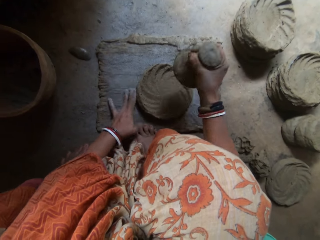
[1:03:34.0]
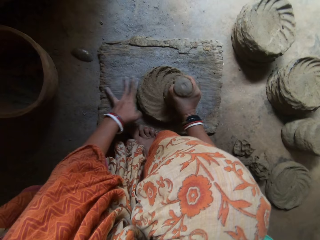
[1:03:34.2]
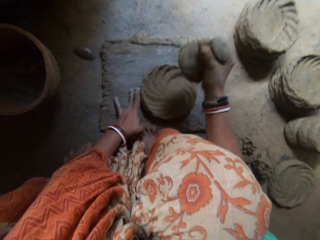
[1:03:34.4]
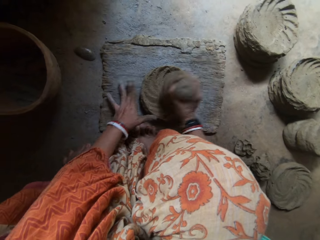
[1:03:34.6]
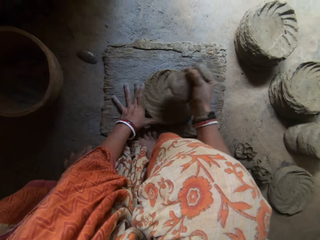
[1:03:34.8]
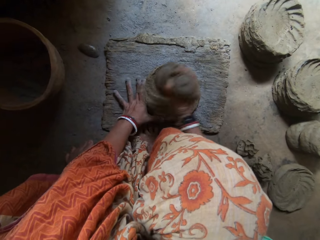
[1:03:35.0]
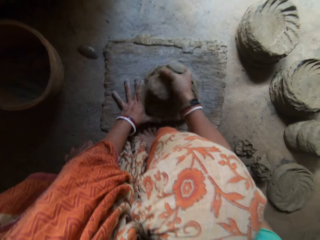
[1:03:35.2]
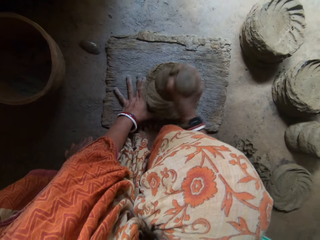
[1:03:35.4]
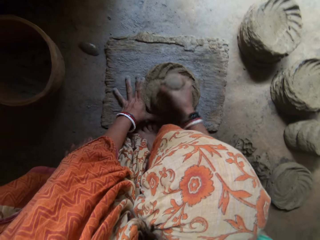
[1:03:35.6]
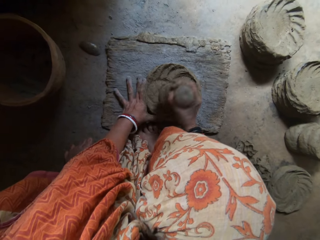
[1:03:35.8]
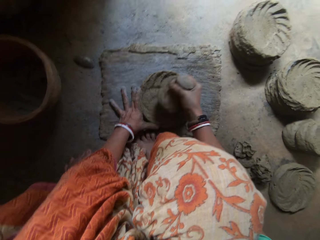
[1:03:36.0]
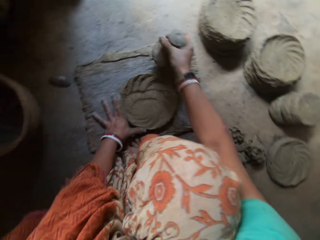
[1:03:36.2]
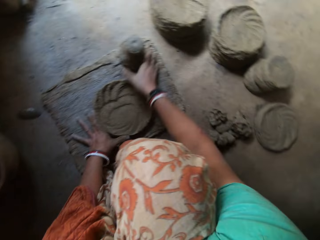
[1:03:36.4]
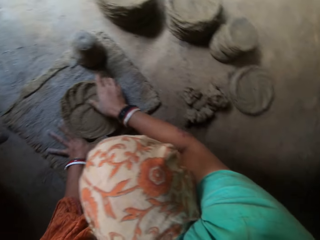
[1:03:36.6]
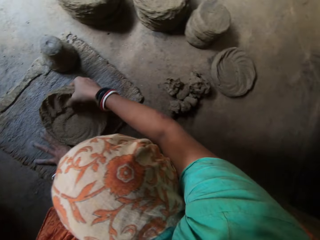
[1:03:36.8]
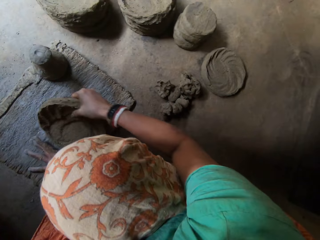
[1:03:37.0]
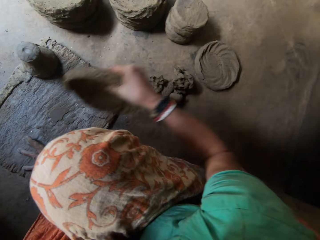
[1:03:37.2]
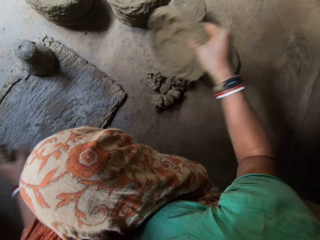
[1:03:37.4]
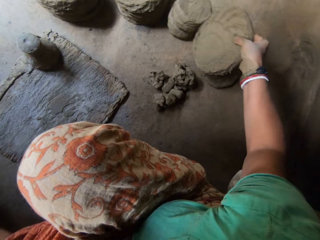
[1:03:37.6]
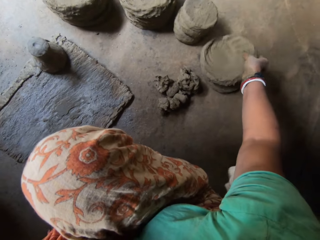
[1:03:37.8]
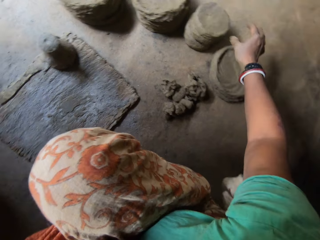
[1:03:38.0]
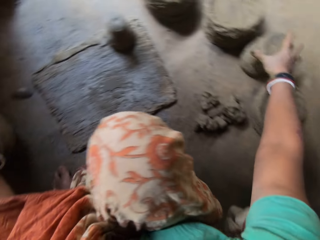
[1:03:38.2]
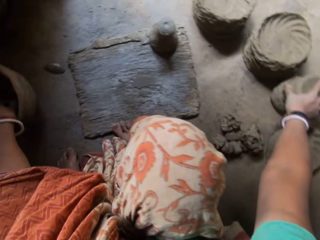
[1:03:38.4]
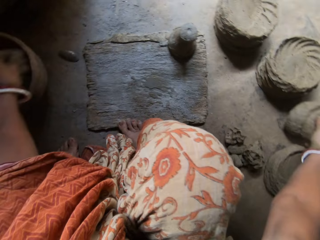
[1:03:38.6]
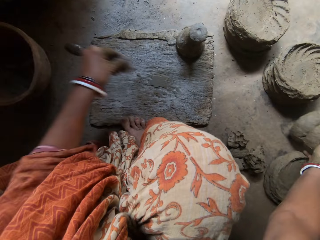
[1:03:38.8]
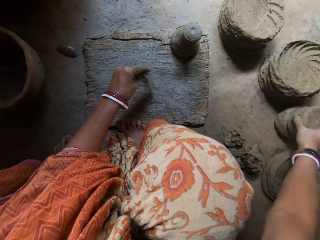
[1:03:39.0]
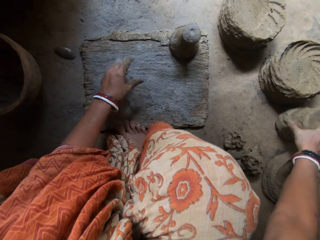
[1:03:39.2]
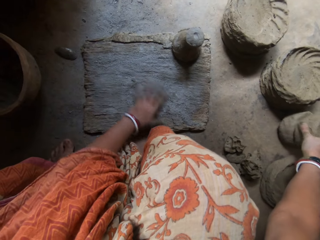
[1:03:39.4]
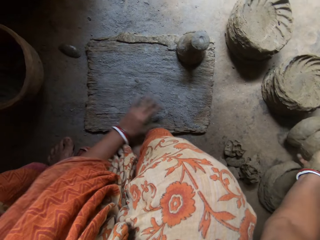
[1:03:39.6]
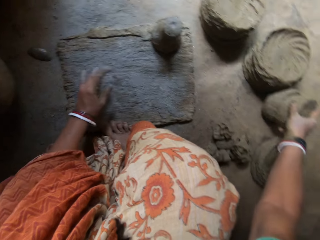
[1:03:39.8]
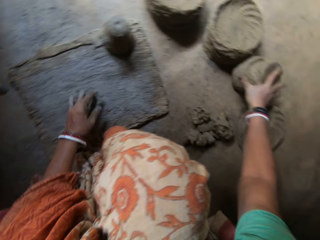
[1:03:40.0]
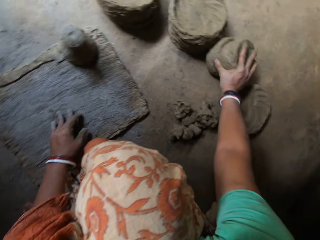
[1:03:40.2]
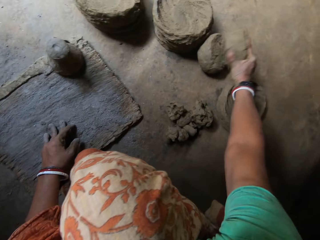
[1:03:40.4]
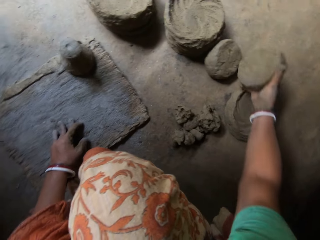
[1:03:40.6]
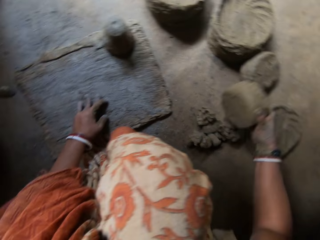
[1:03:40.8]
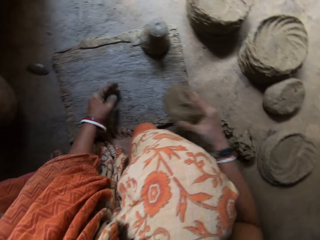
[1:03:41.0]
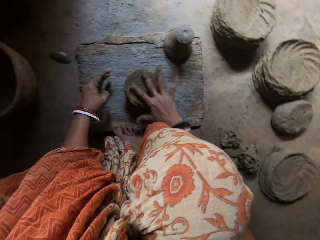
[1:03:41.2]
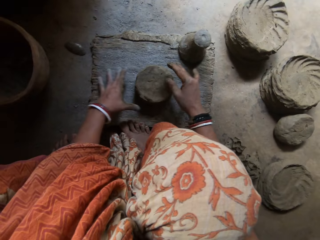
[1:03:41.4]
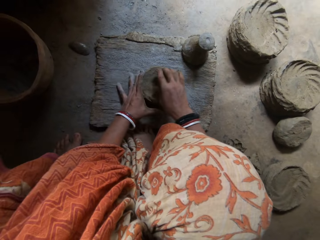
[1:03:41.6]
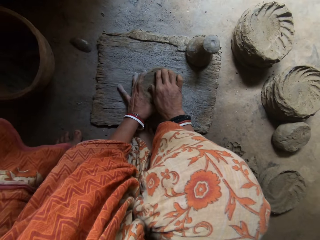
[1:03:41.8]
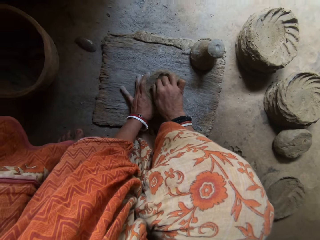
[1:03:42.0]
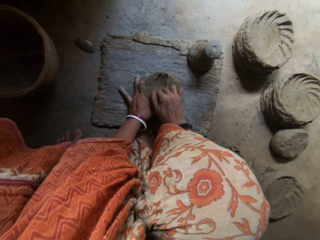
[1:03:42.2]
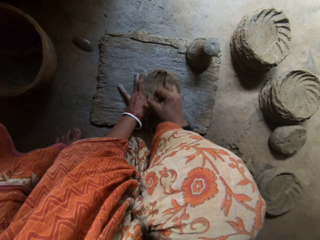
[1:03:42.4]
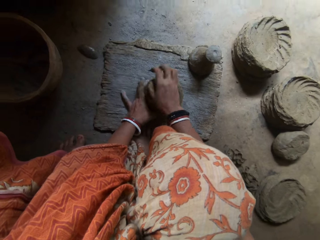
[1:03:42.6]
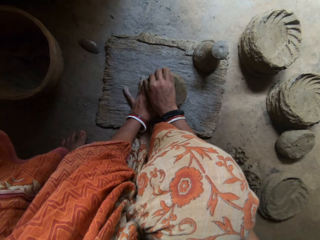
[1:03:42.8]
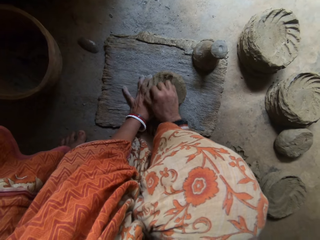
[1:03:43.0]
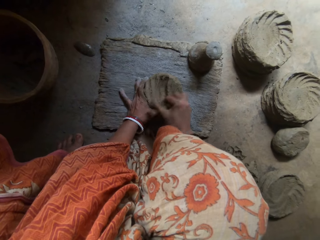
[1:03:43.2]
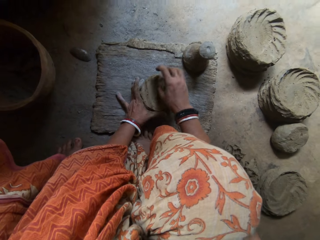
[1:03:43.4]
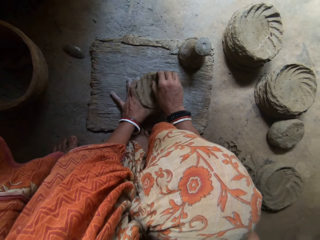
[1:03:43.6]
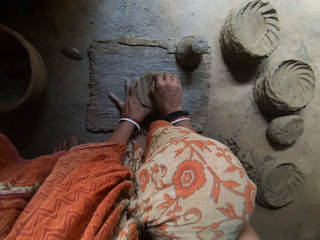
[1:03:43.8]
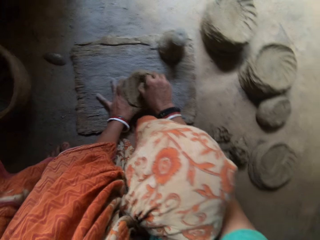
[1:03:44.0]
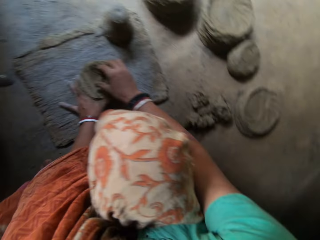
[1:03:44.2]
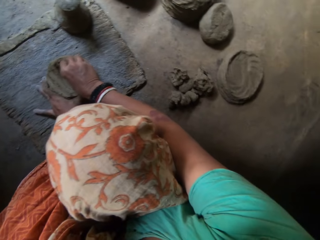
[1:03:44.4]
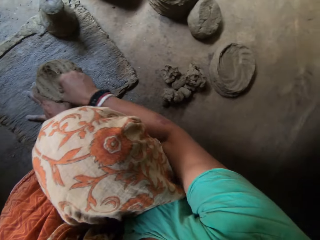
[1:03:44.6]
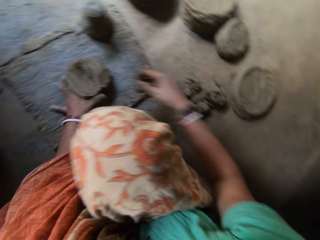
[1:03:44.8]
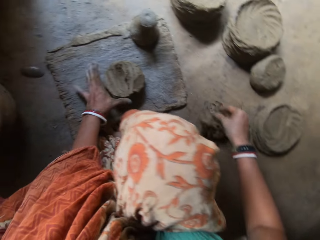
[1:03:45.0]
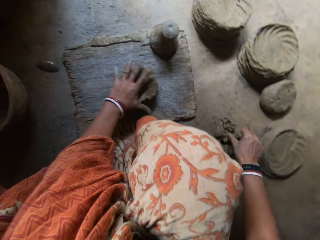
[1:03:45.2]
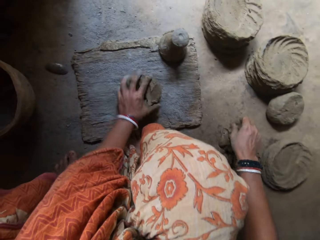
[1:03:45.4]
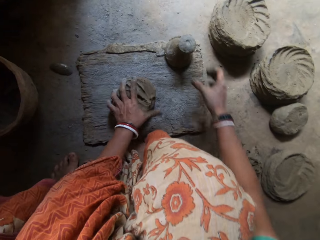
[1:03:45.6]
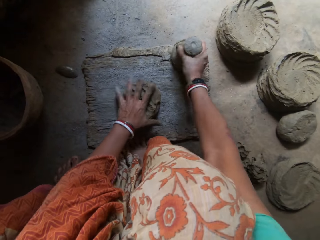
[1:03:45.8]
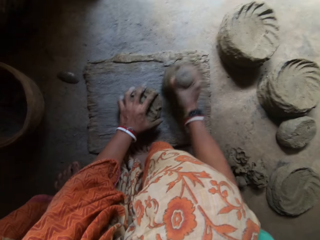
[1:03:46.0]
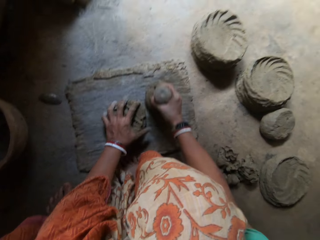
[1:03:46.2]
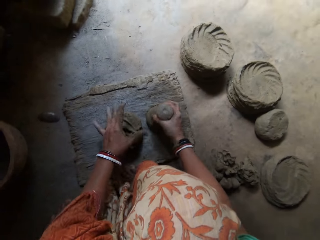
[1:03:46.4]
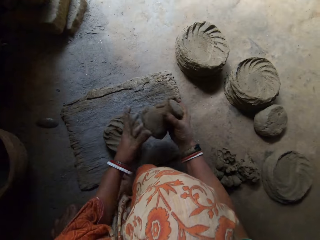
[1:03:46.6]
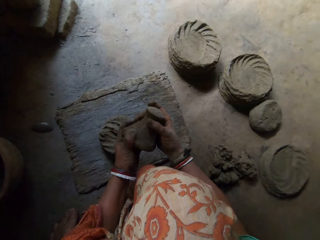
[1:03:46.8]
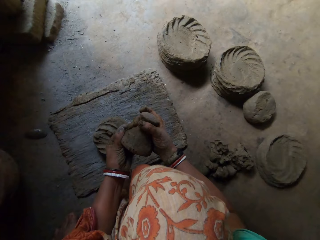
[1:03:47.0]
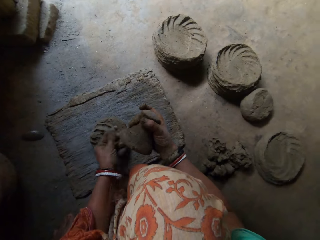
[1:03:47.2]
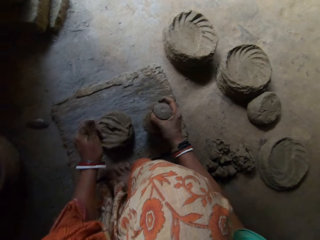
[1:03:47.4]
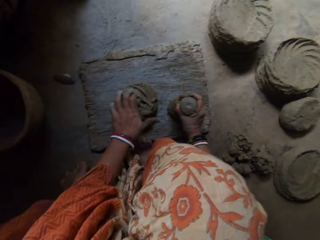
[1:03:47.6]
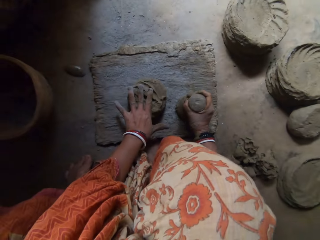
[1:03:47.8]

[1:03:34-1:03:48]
The camera wearer puts the pestle in her right hand on the board. She picks up the clay on the board with her right hand. She puts the clay in her right hand on the ground. She takes cement from a pot on the ground with her left hand. She sprinkles the cement in her left hand on a board on the ground. She picks up clay on the ground with her right hand. She rubs the cement on the board with her left hand. She puts the clay in her right hand on the board. She scrapes the clay on the board with her right hand. She drops the clay in her right hand on the ground. She adjusts the clay on the board with her left hand. She picks up the pestle or dry clay on the board with her right hand. She adjusts the pestle in her right hand with both hands. She wipes the dry clay using a hand.

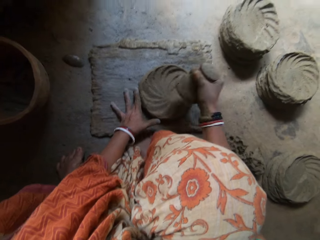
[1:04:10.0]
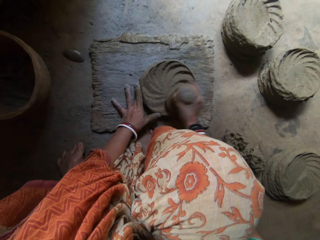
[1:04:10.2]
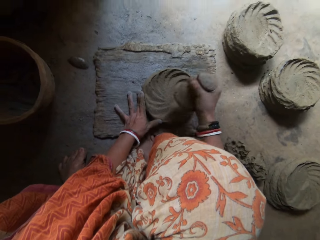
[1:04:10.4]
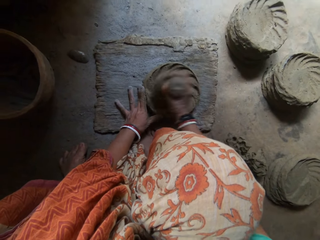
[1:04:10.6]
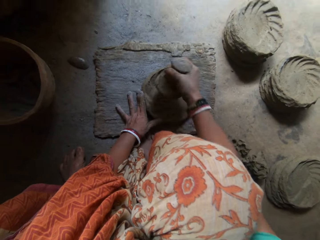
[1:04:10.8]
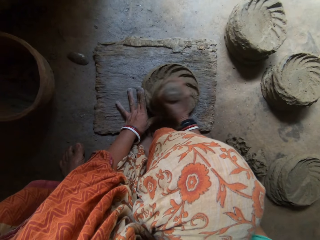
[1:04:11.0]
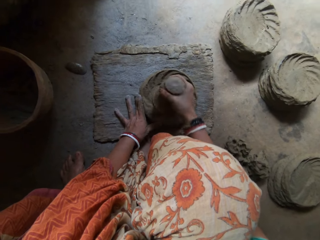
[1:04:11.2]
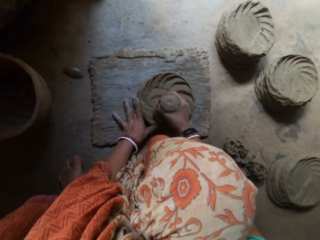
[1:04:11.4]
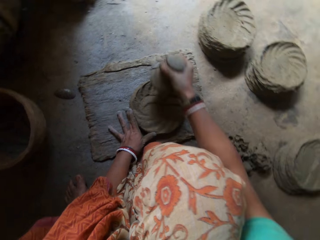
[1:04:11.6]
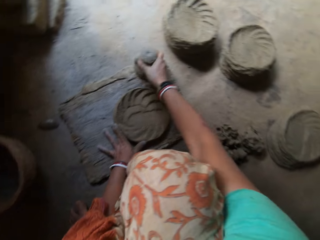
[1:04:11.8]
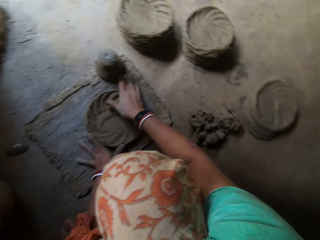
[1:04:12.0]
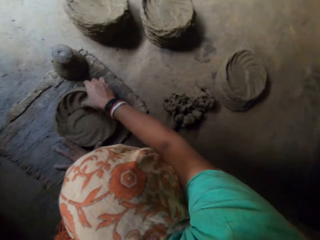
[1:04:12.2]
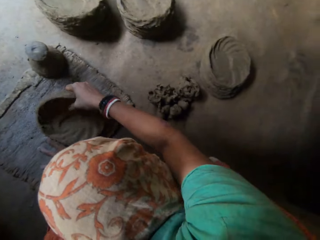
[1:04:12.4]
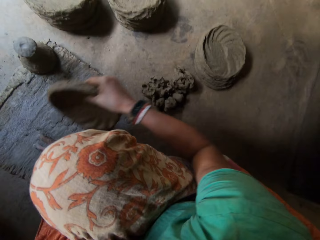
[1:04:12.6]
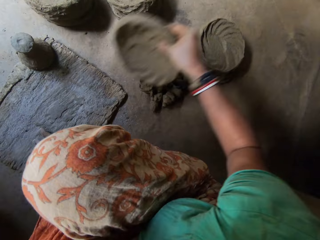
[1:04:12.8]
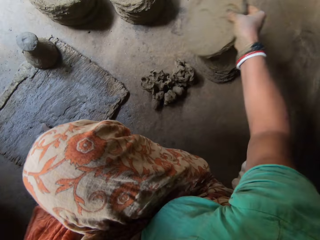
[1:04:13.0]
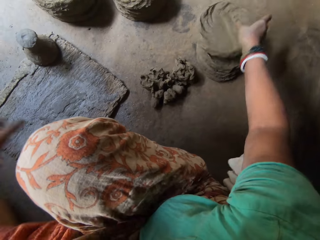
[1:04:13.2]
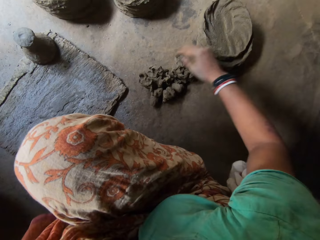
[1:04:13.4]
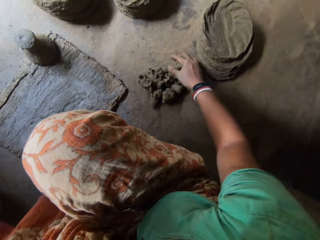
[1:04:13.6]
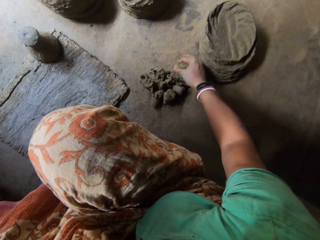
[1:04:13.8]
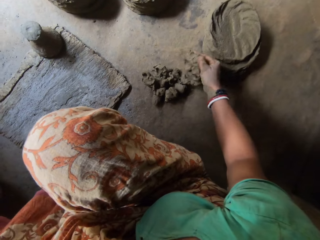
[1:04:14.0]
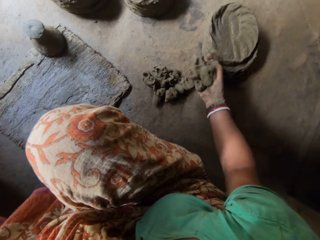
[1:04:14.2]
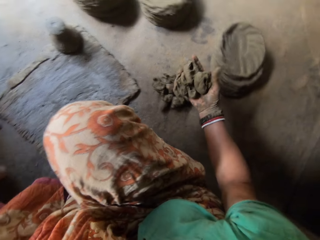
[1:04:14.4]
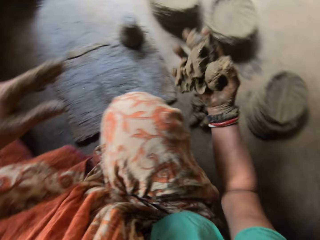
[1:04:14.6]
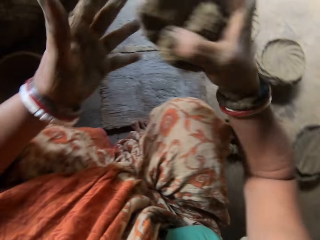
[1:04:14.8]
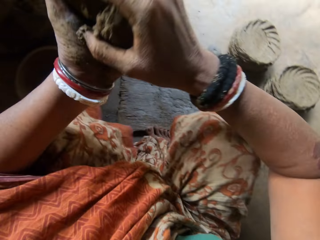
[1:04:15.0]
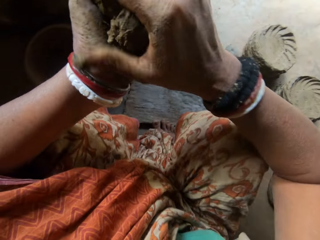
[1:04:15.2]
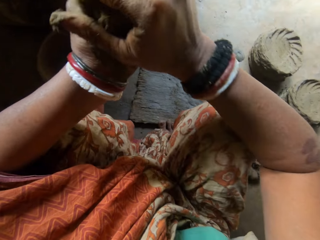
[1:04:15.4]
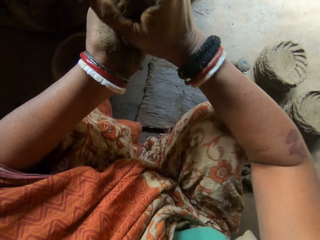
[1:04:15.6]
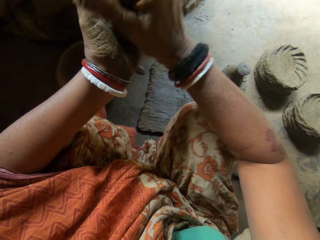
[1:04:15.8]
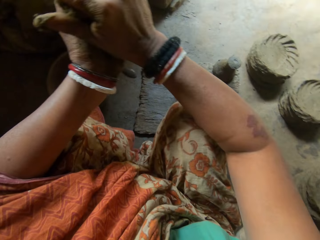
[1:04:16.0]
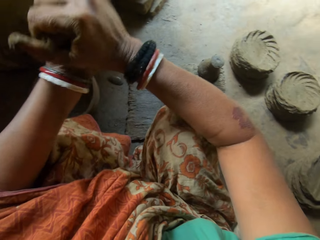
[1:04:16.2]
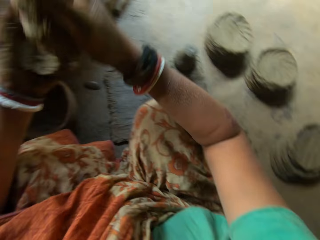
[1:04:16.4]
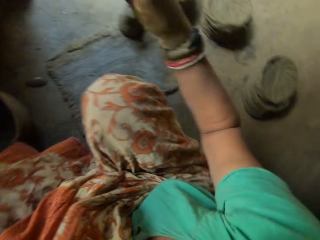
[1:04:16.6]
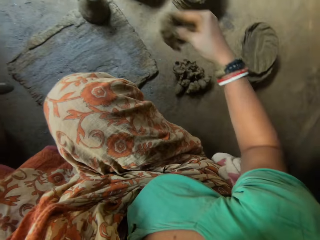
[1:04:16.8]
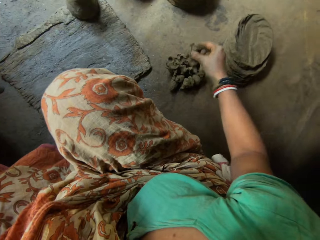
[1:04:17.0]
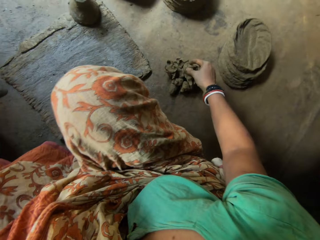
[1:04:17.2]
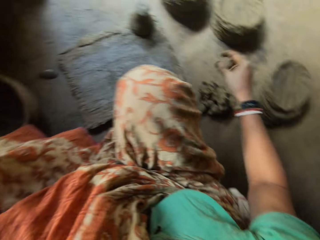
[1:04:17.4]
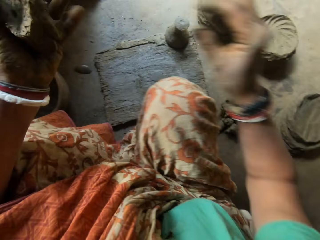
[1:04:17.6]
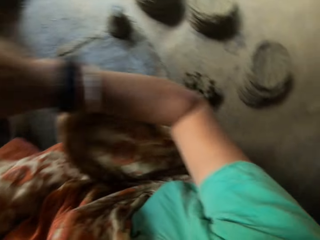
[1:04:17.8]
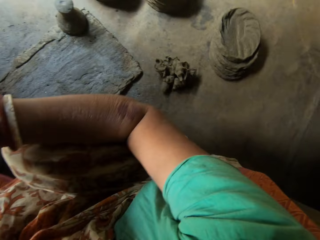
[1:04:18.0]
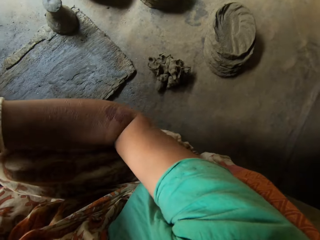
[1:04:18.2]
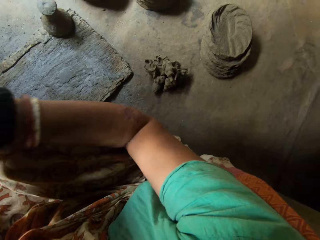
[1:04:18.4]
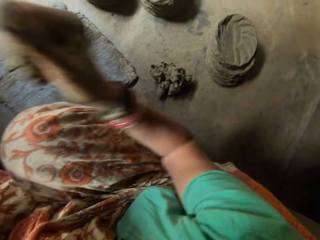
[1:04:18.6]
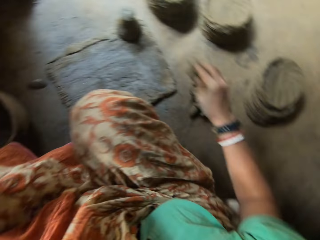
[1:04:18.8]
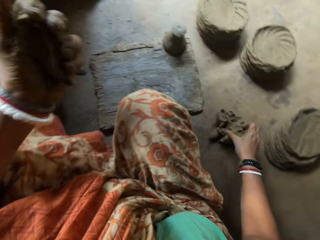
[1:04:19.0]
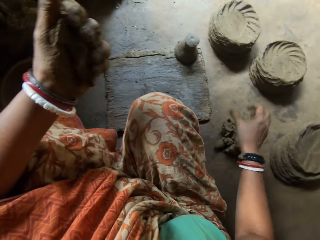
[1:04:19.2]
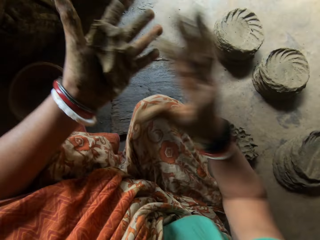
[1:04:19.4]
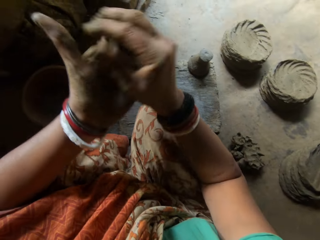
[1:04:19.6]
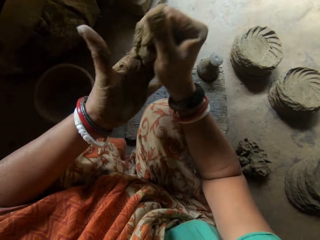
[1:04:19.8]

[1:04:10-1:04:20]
The camera wearer puts the pestle in her right hand on the board. She picks up the clay on the board with her right hand. She puts the clay in her right hand on the ground. She packs clay on the ground with her right hand. She picks the clay on the floor. She passes the clay from her right hand to her left hand. She cuts the clay in her left hand with her right hand. She puts the clay in her right hand on the ground. She cuts the clay in her left hand with her right hand. She puts the clay in her right hand on the ground. She molds the clay in her hands.
